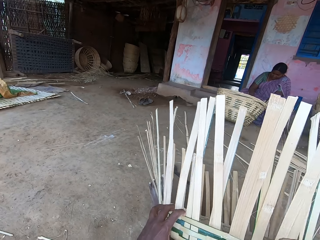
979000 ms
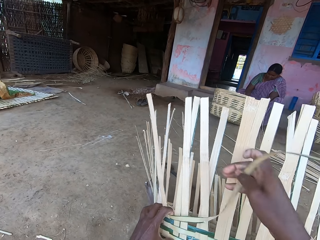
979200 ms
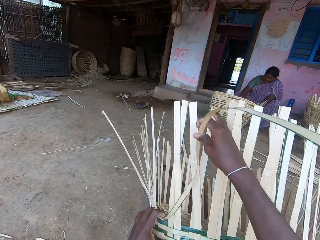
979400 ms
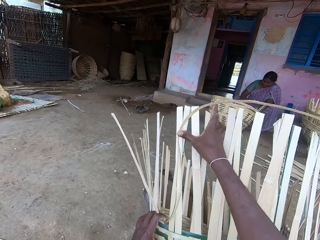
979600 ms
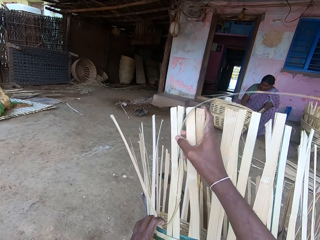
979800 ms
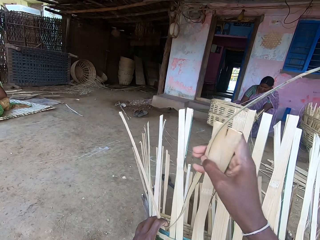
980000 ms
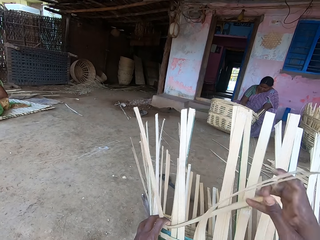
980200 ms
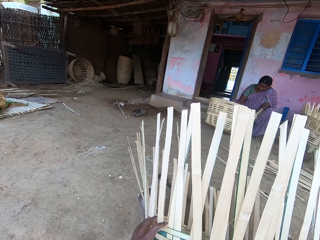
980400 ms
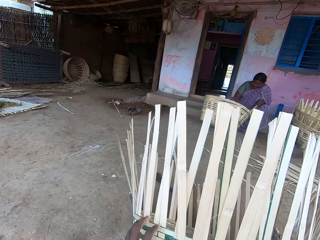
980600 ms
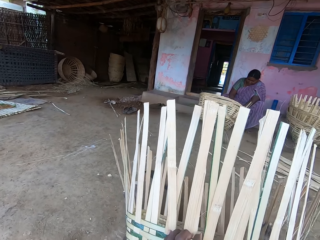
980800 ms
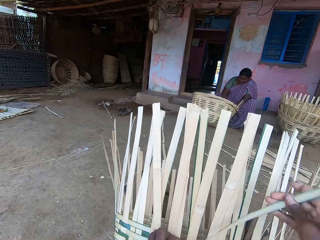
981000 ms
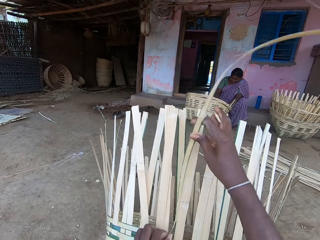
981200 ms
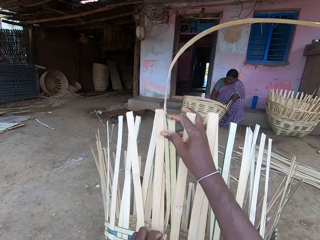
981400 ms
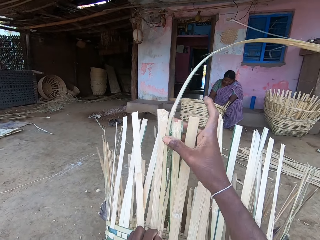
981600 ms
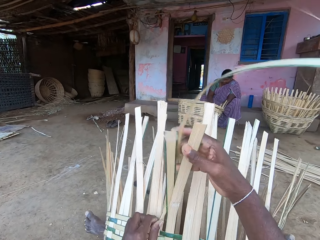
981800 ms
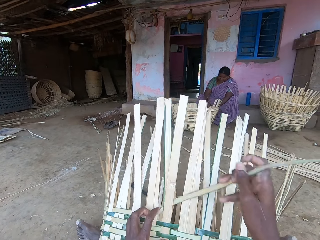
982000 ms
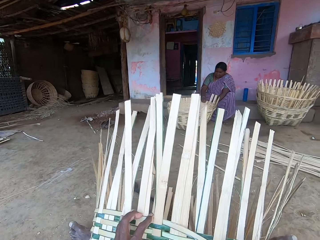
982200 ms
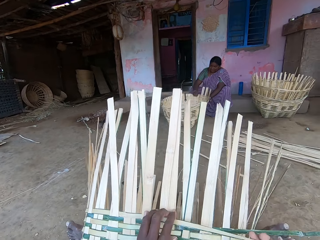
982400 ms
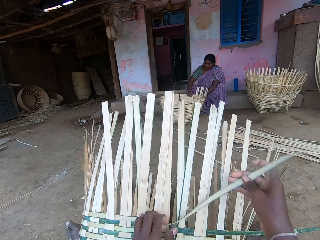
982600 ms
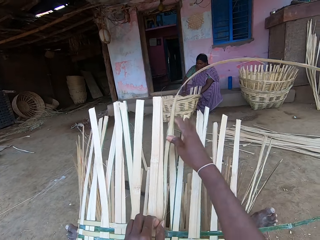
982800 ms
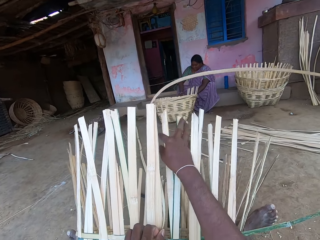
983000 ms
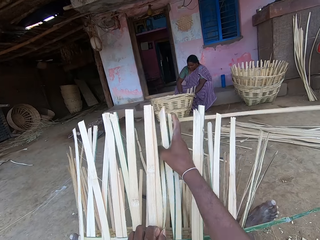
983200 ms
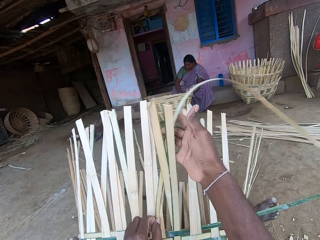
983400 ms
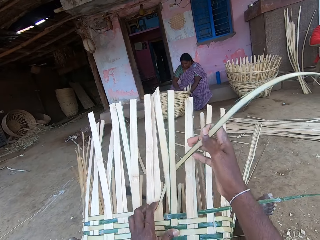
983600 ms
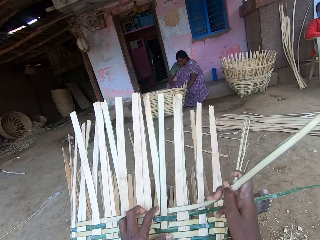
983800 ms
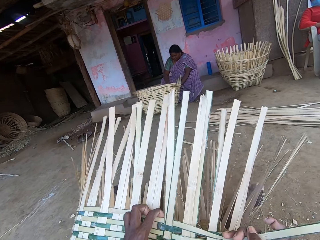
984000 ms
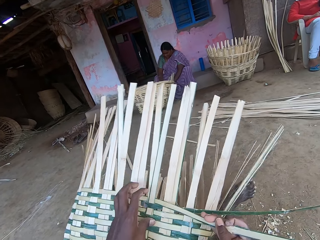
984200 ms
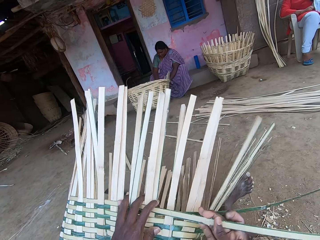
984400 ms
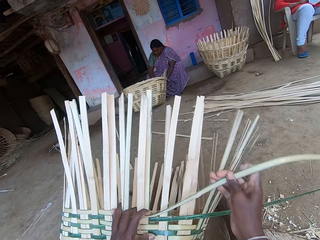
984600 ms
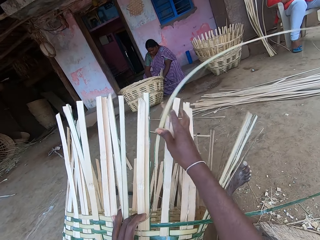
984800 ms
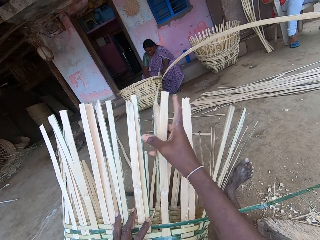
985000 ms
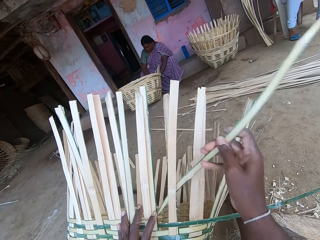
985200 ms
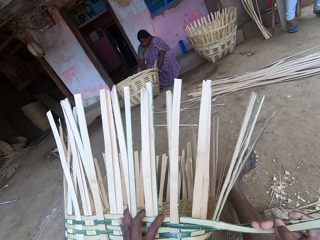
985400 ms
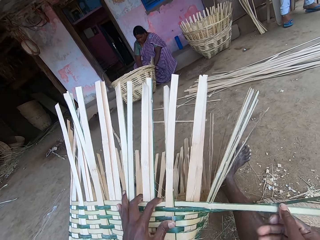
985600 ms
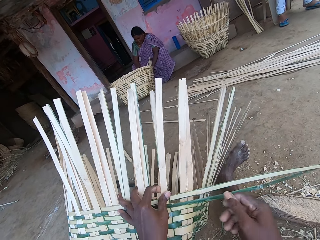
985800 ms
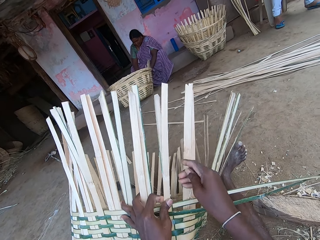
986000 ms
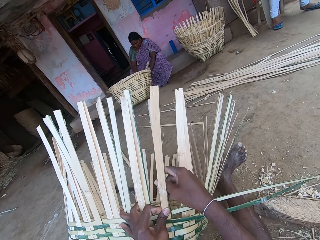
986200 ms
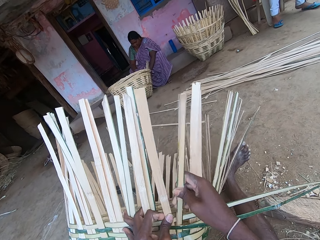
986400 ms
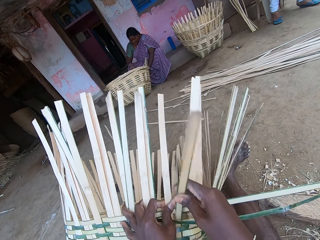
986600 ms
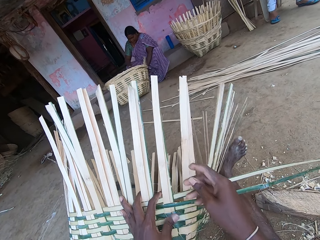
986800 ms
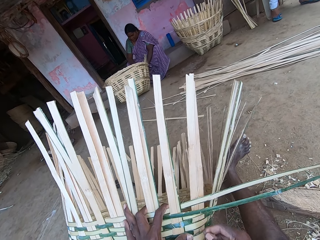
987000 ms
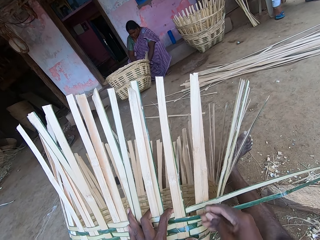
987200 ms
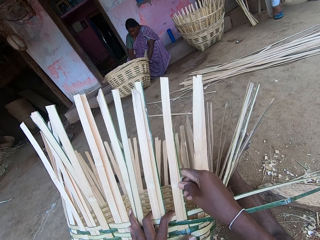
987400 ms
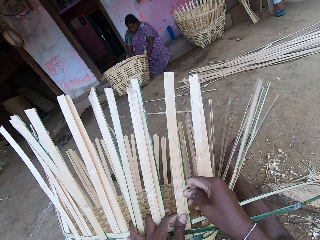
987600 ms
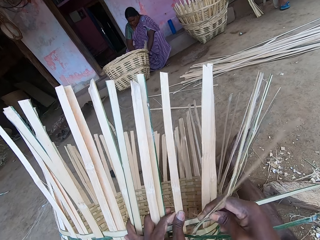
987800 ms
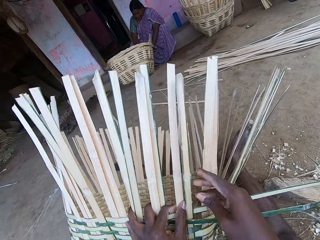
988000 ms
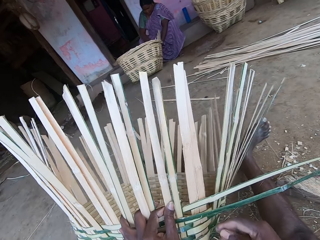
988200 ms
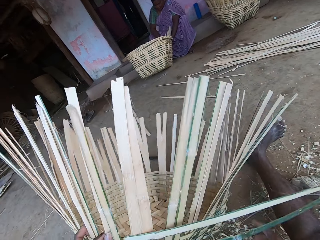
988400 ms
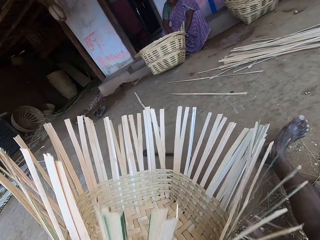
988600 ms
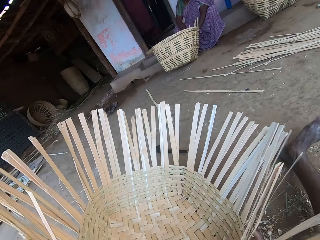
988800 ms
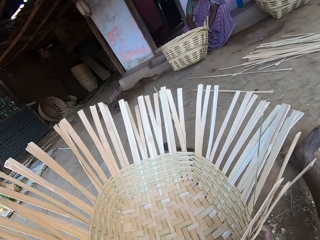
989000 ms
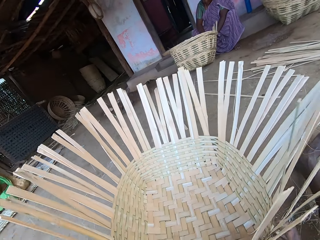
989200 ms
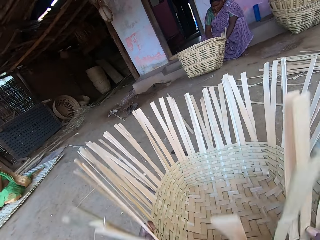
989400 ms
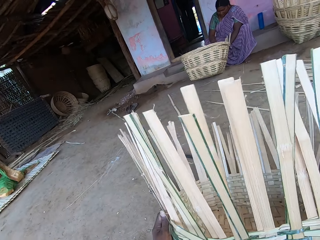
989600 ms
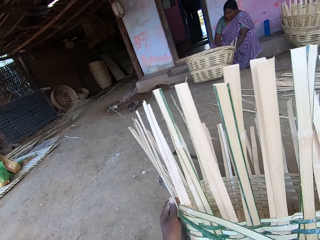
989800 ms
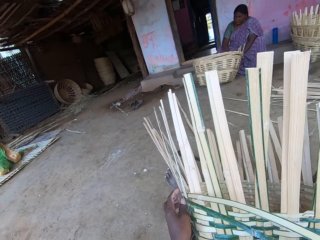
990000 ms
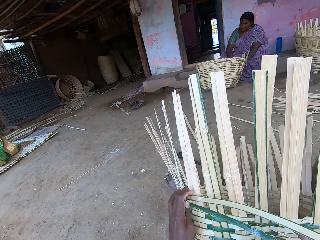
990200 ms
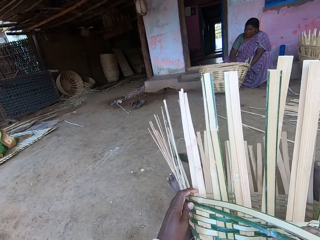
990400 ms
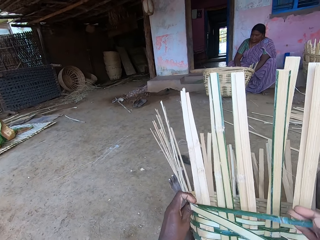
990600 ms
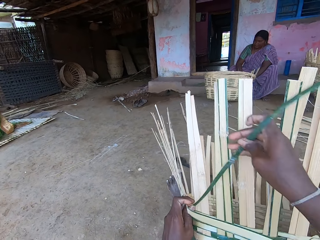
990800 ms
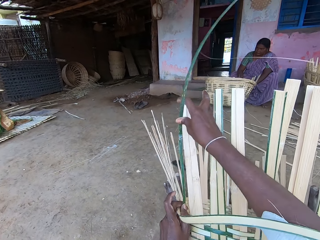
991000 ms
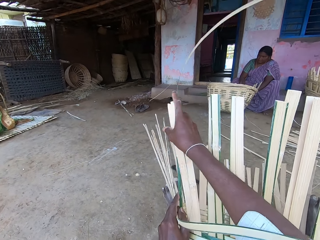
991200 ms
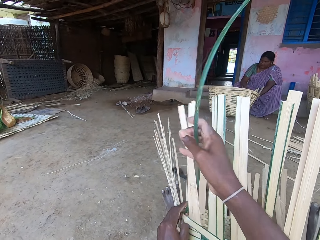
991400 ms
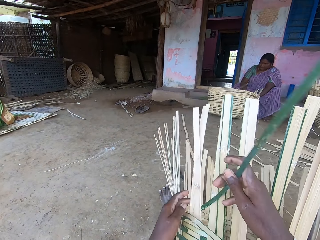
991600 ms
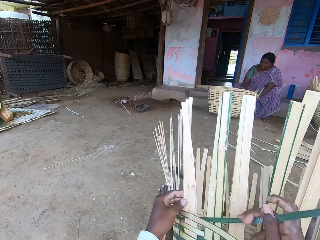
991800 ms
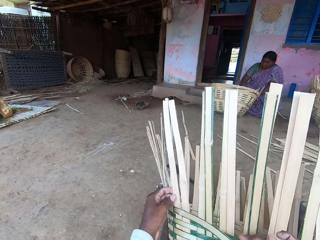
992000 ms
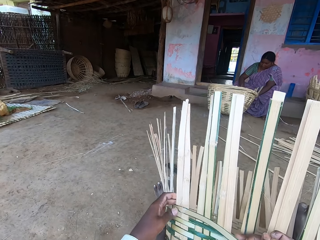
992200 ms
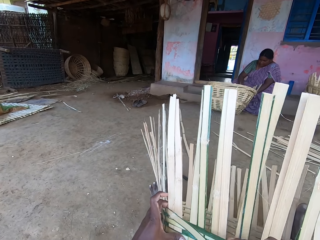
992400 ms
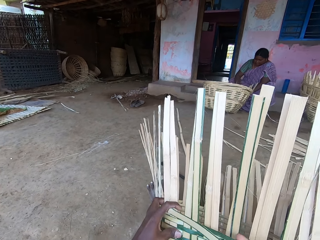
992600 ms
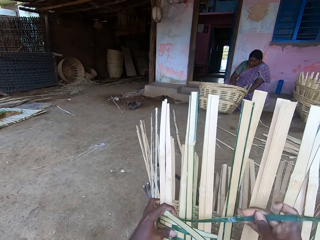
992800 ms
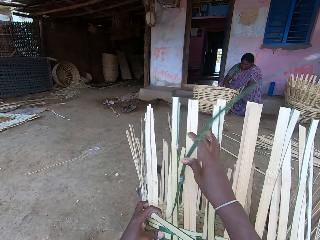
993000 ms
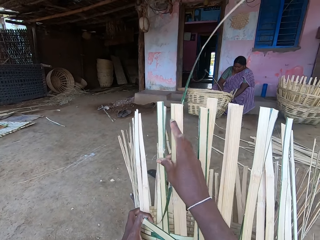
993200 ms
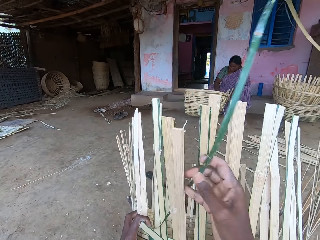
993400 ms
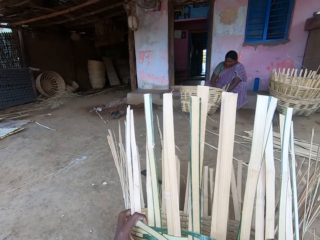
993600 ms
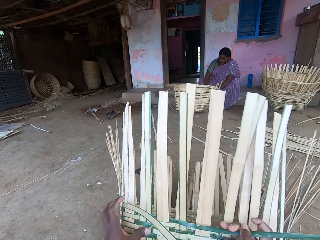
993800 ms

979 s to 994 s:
A woman drops the basket on the ground with her hands. The woman tilts the basket with her hands. The camera wearer turns the basket with his hands. He picks the basket from the ground with his hands. He drops the basket on the ground with his hands. He looks at the basket. He weaves bamboo strips onto the basket with his hands. He makes the basket.

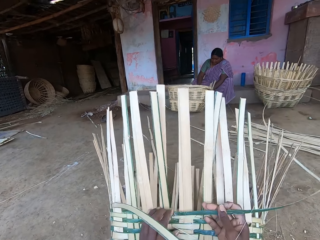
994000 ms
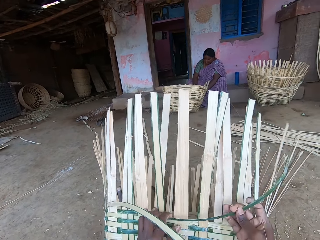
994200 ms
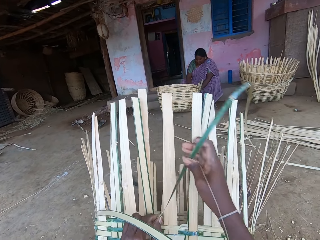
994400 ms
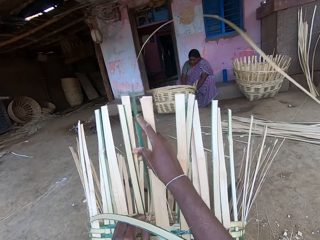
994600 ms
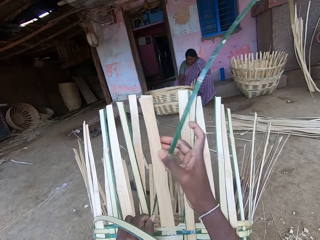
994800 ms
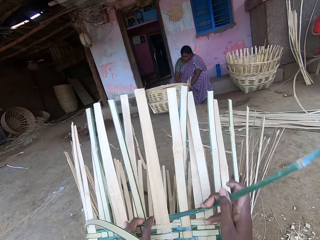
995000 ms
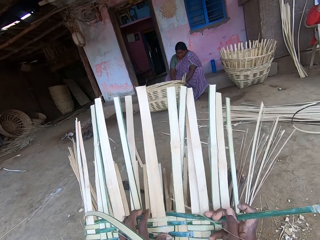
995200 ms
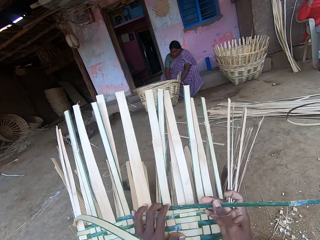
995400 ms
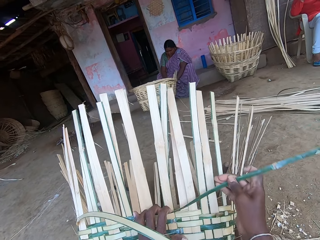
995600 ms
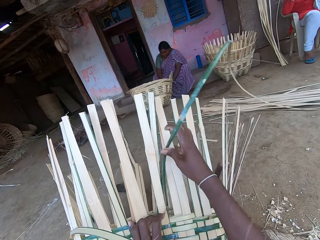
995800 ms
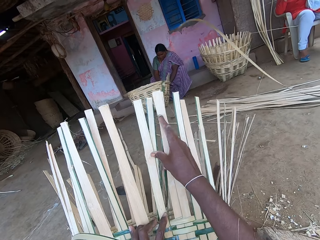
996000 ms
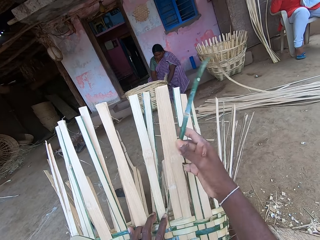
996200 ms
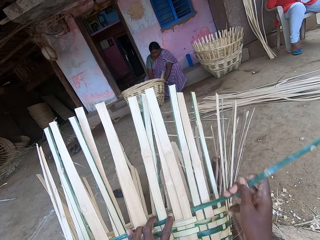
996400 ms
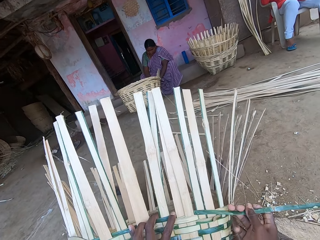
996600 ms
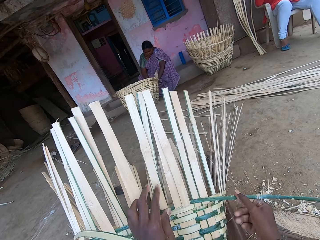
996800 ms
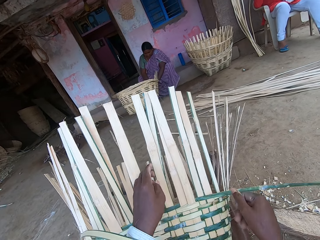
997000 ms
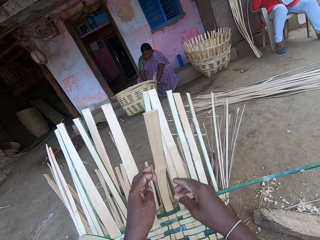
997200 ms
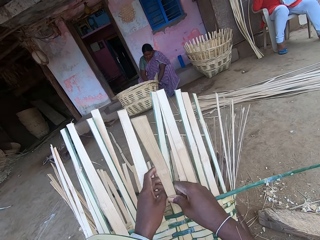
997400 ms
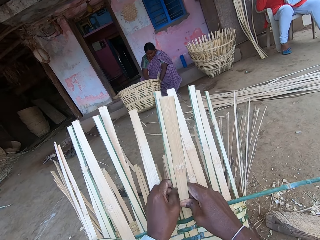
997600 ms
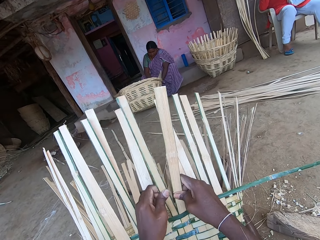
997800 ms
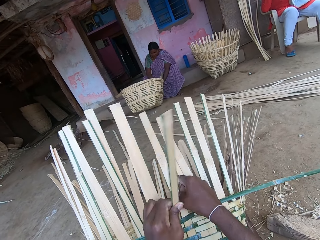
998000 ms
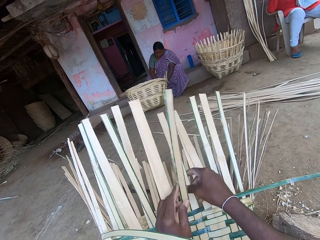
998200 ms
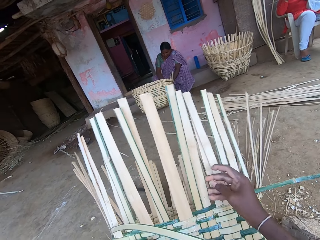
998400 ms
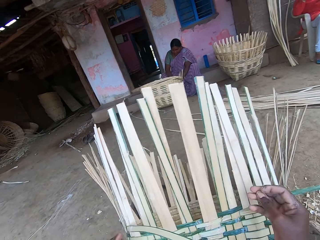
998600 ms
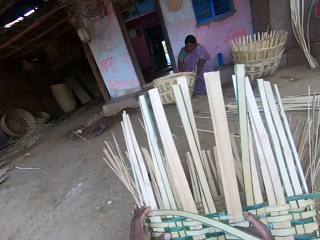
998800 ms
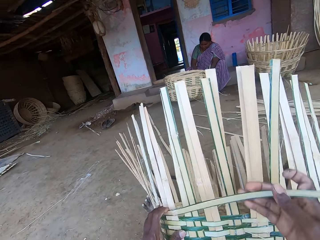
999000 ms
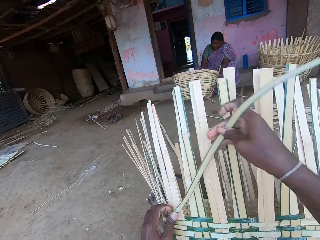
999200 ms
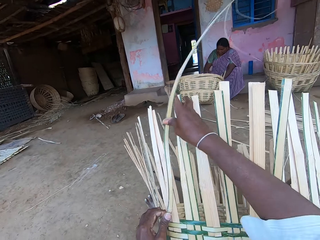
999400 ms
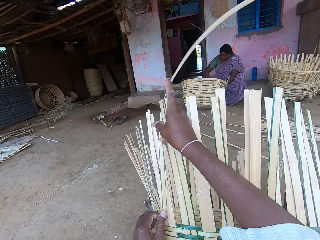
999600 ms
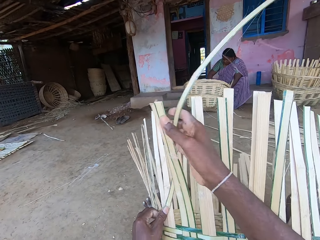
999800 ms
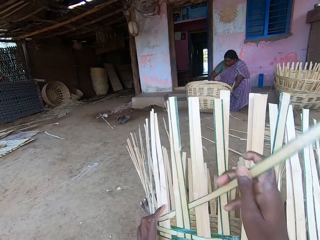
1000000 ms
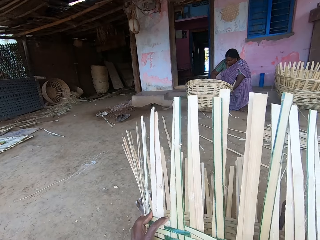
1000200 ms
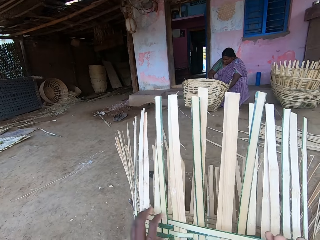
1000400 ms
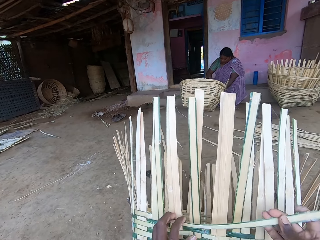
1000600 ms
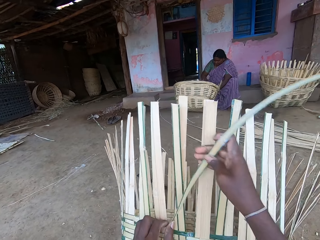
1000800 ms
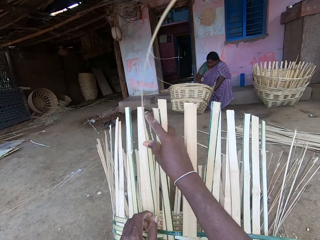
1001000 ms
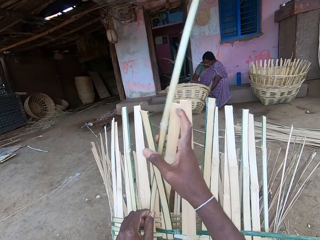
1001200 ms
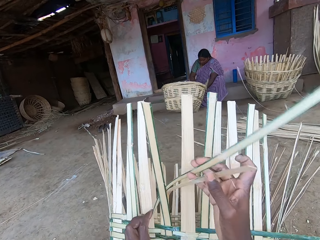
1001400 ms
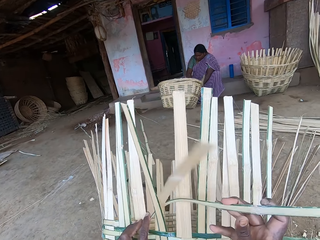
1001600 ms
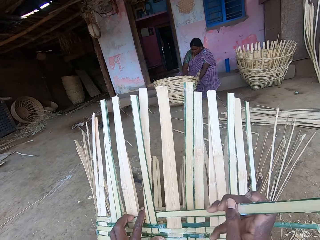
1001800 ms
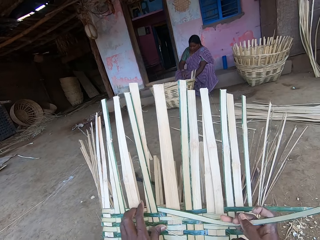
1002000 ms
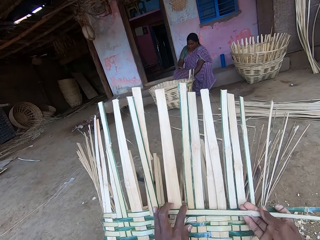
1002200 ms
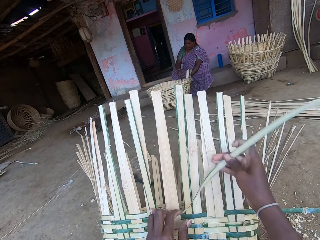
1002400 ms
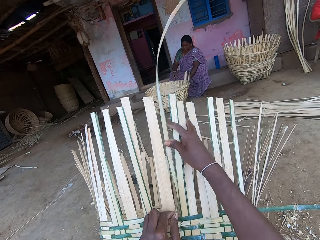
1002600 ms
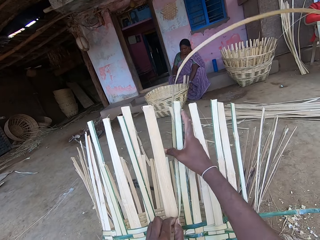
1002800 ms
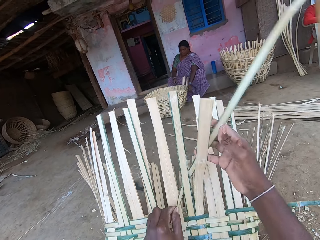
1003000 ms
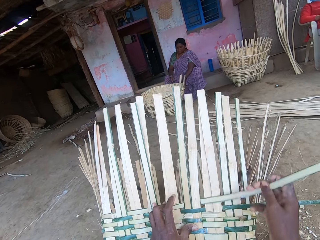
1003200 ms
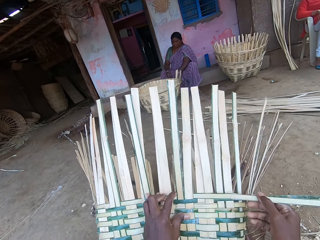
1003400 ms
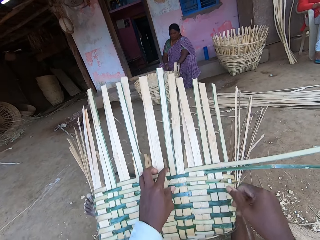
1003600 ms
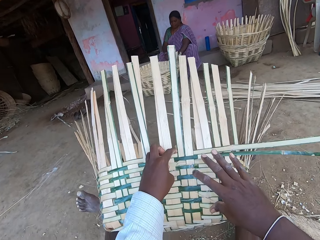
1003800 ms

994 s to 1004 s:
A woman drops the basket on the ground with her hands. The woman hits the basket with a knife in her right hand.
